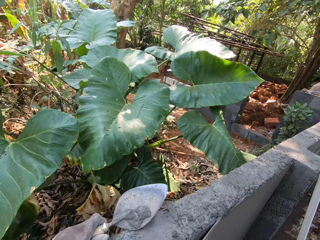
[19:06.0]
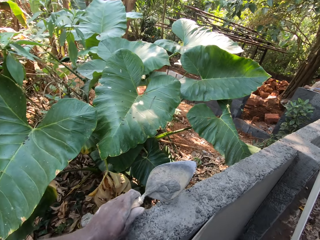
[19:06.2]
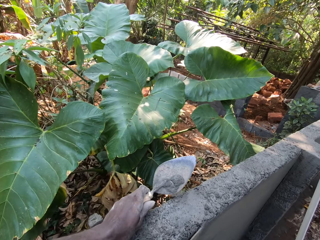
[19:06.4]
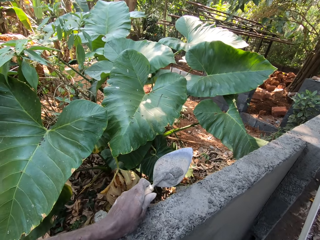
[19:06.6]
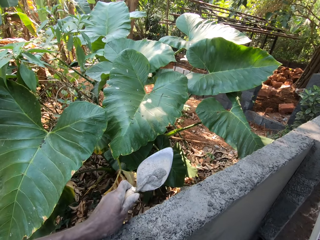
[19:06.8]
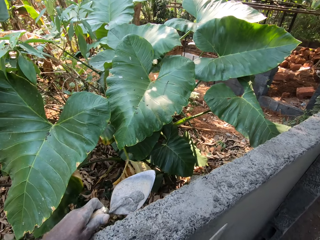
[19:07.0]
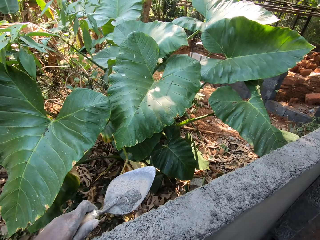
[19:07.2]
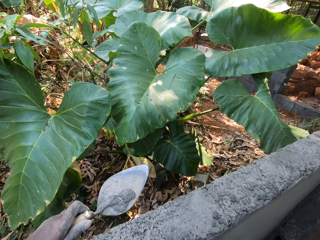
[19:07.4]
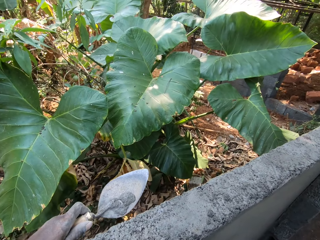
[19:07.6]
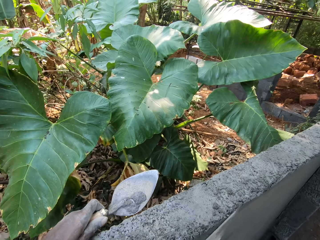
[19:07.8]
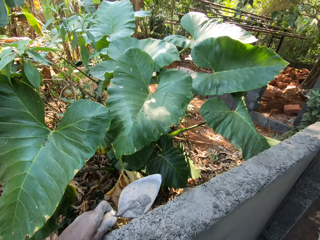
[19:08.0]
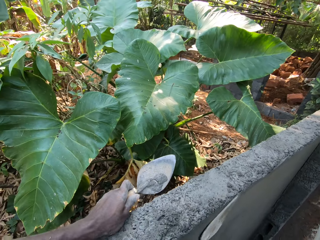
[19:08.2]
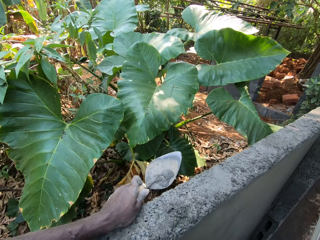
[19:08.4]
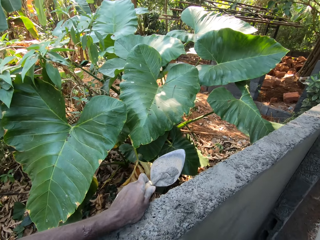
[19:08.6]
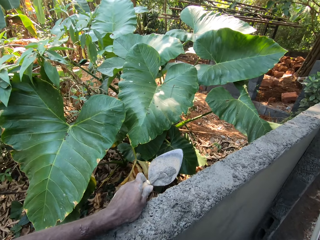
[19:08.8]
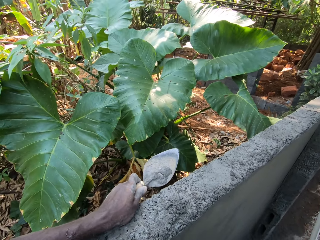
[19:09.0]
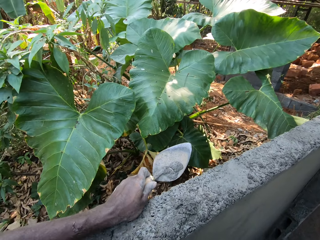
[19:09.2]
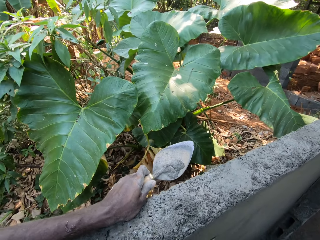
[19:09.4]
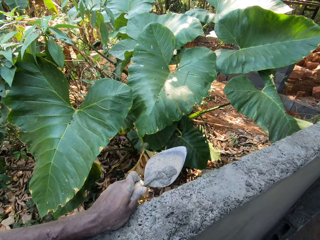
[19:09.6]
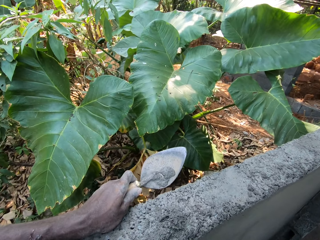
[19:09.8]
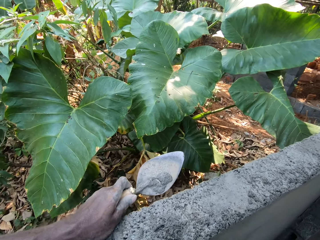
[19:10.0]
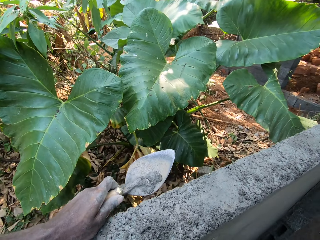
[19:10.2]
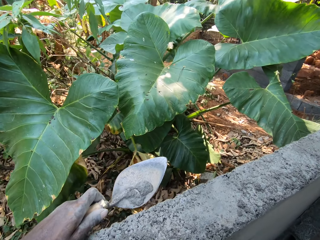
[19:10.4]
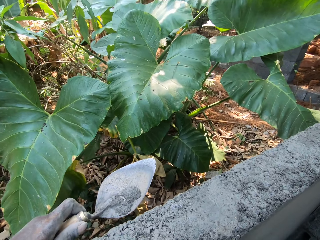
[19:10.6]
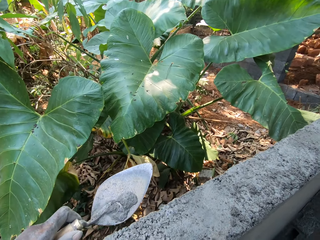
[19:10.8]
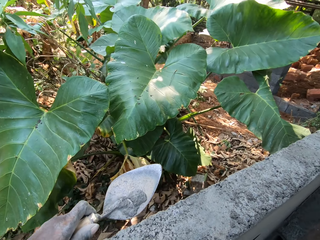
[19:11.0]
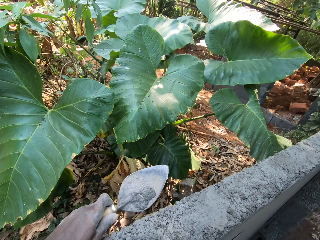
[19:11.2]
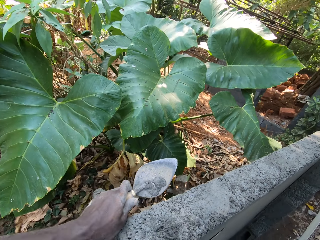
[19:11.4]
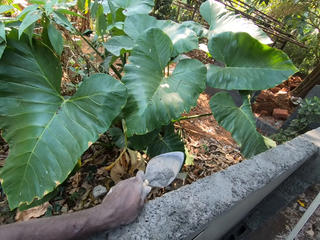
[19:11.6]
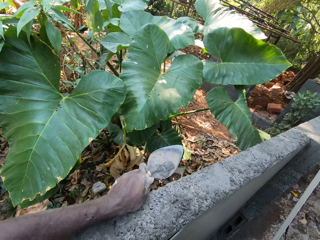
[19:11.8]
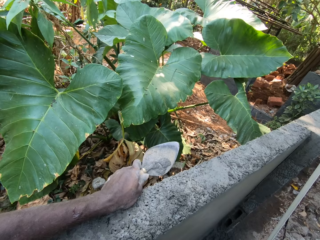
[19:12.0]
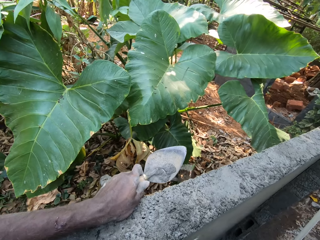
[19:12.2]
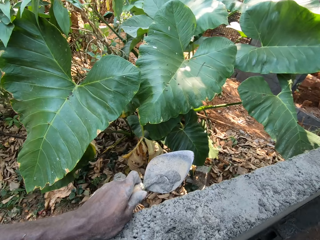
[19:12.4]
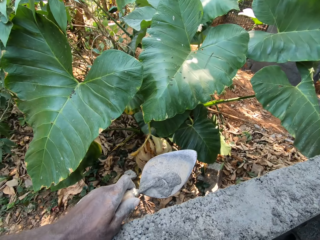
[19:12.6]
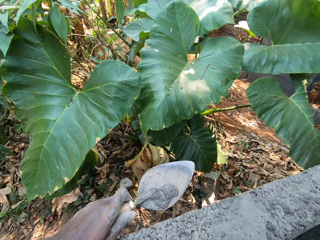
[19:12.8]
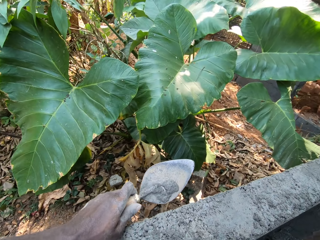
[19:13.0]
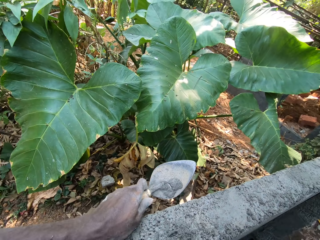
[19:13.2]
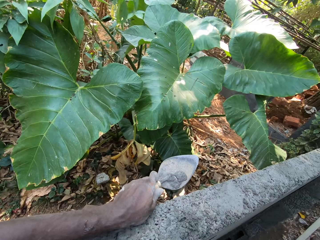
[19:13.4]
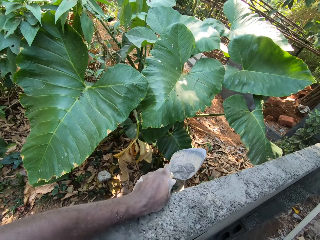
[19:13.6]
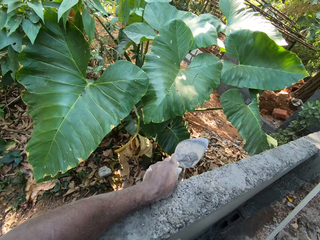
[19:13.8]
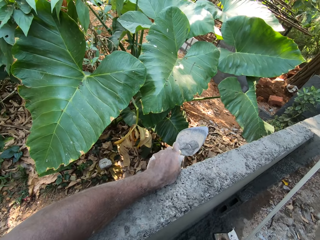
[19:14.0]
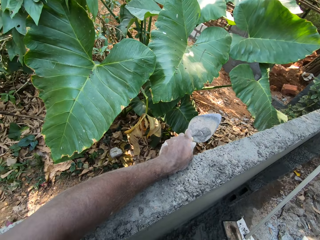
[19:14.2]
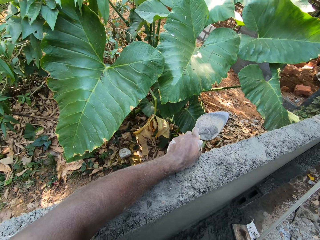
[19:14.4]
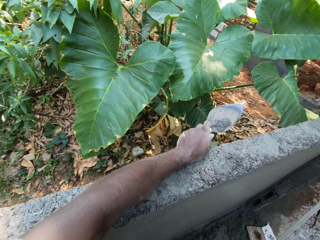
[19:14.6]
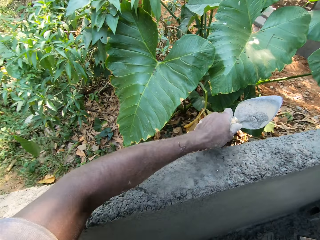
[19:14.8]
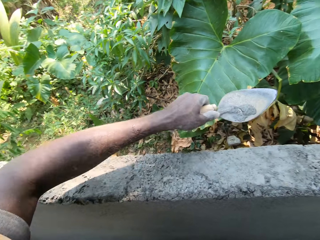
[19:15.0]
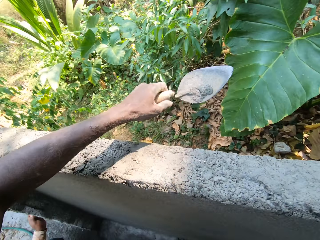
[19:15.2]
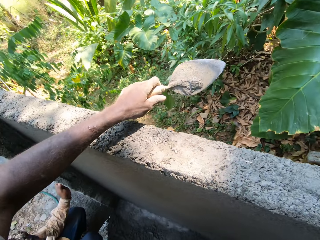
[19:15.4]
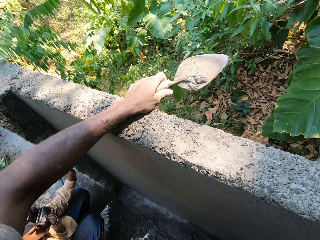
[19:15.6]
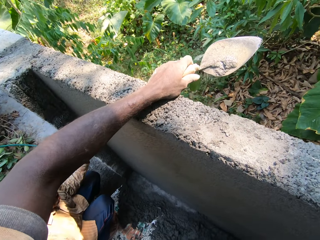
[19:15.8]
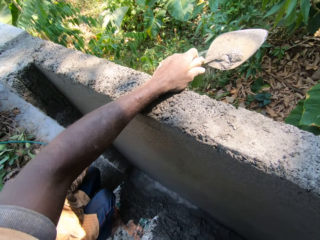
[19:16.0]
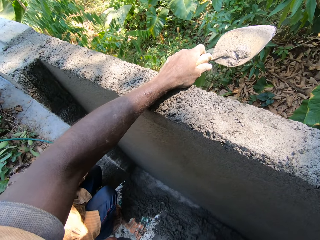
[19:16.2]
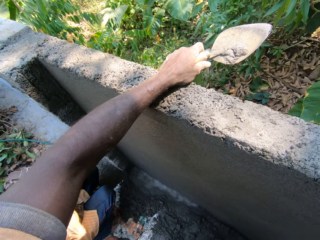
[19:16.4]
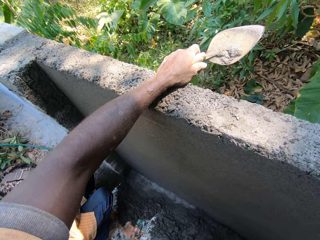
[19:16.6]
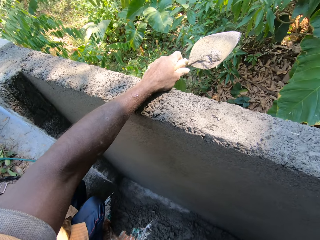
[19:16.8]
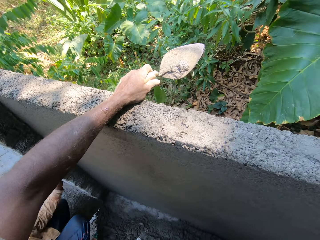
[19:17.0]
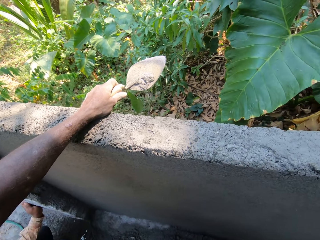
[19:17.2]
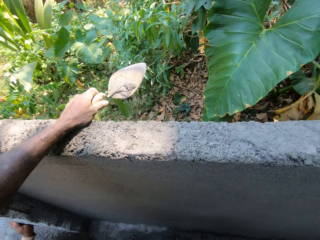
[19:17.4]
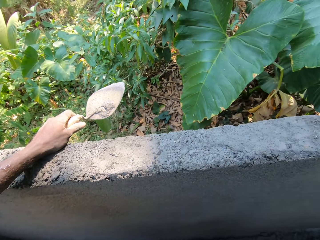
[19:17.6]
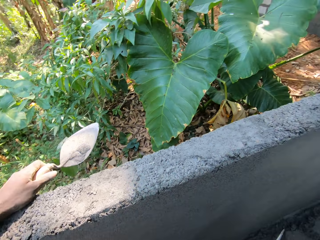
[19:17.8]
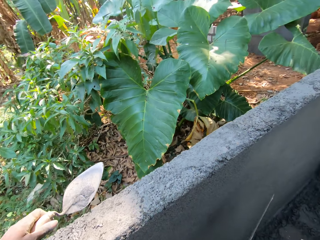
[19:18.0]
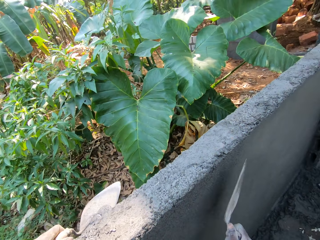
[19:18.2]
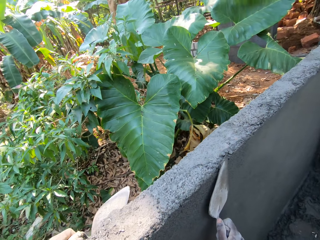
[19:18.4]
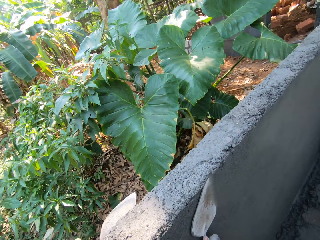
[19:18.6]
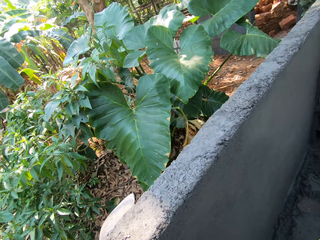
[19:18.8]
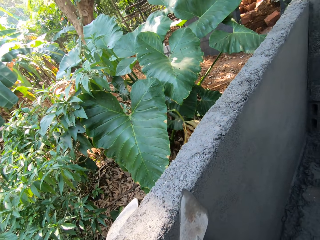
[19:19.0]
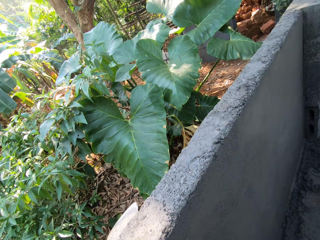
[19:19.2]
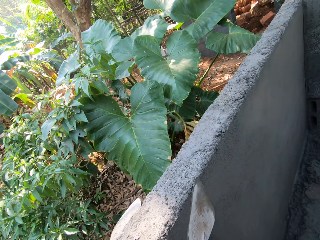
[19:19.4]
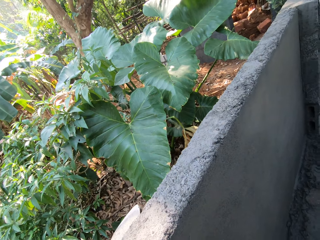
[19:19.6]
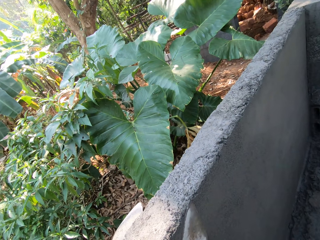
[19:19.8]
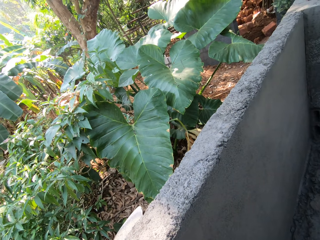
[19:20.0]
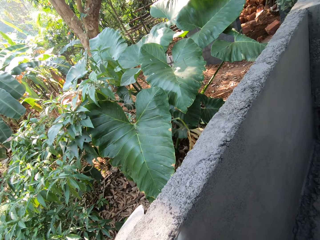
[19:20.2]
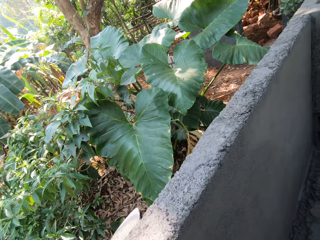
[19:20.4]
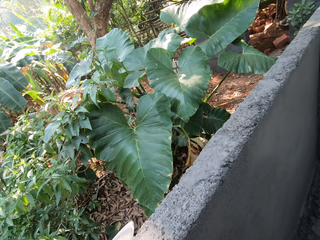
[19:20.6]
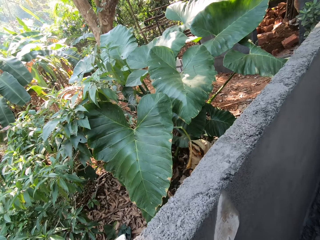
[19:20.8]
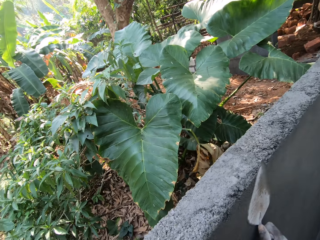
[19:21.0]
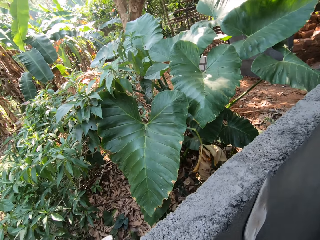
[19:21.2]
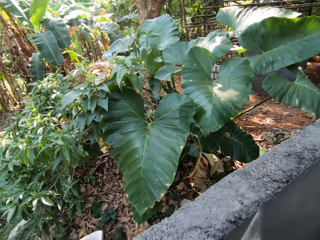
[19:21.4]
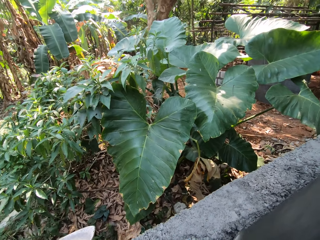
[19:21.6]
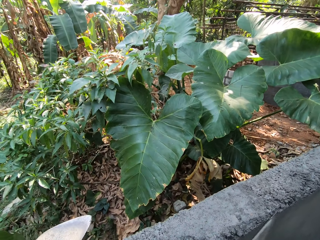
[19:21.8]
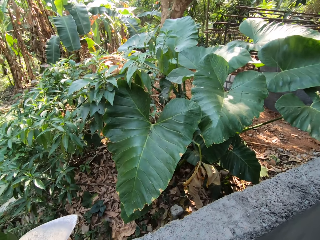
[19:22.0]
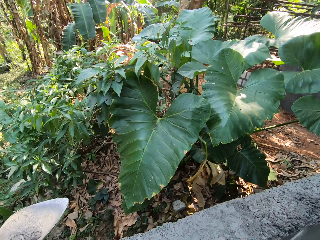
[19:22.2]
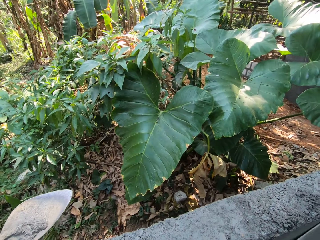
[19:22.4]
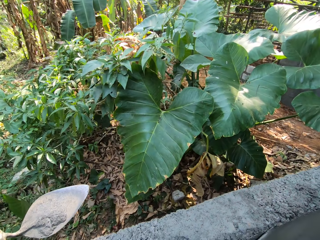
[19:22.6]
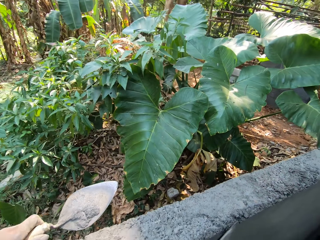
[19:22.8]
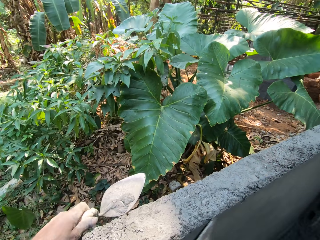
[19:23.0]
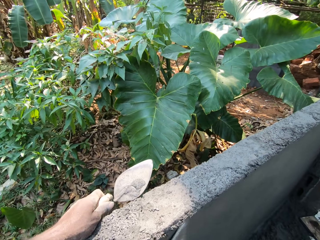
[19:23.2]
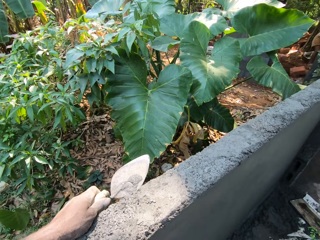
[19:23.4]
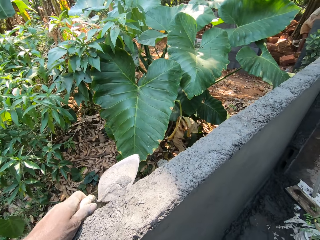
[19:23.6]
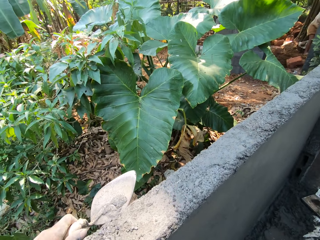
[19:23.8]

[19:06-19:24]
The camera wearer smoothens mortar on the wall with the trowel in his right hand.

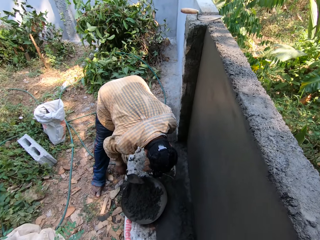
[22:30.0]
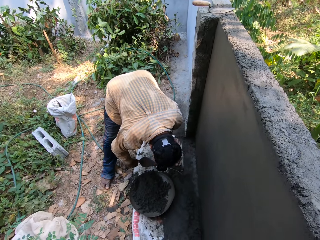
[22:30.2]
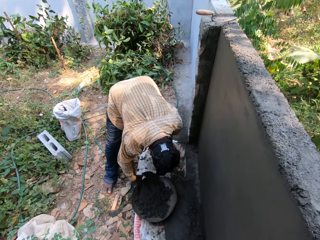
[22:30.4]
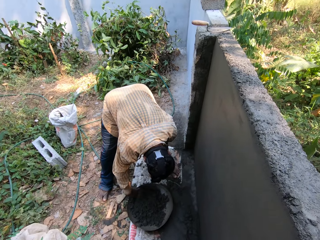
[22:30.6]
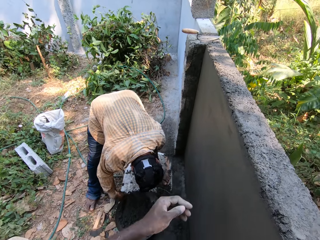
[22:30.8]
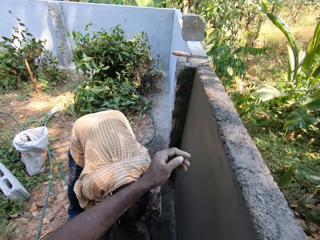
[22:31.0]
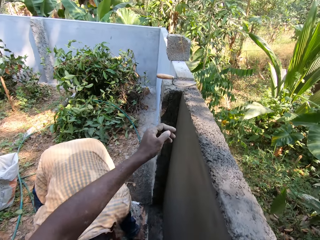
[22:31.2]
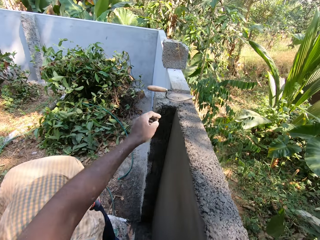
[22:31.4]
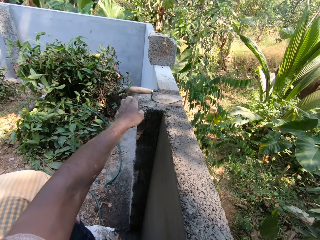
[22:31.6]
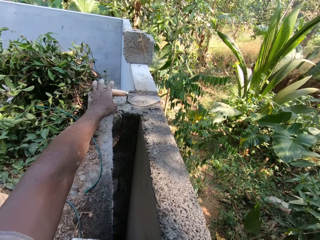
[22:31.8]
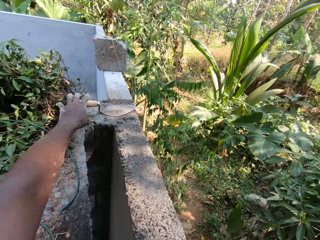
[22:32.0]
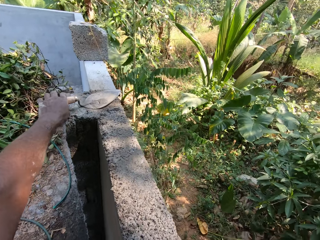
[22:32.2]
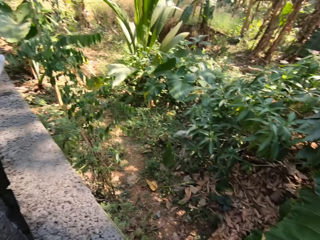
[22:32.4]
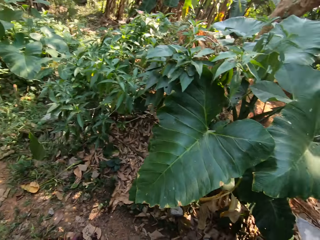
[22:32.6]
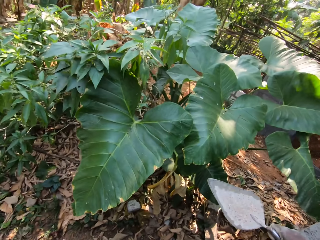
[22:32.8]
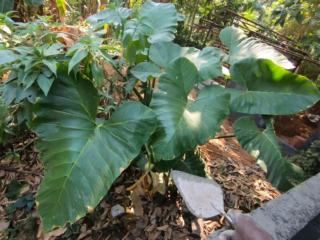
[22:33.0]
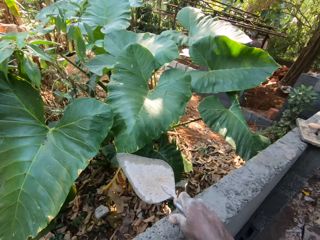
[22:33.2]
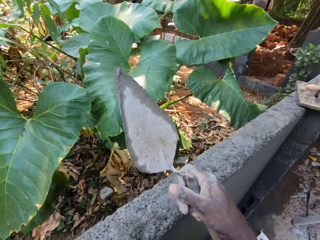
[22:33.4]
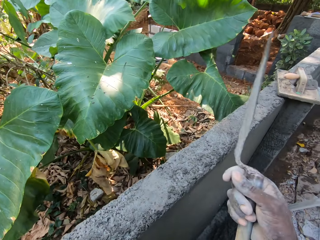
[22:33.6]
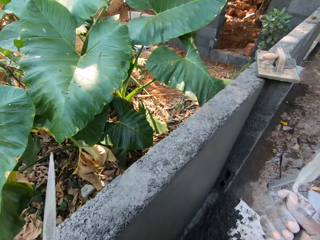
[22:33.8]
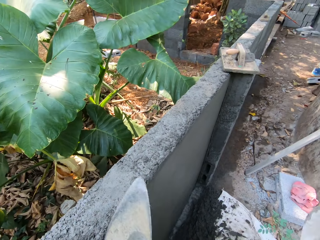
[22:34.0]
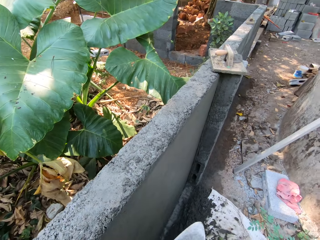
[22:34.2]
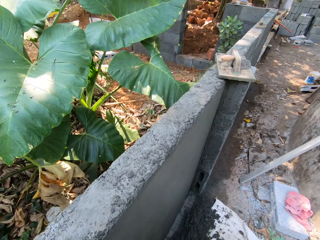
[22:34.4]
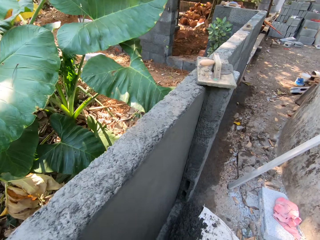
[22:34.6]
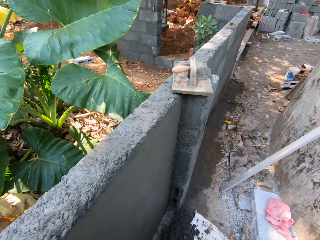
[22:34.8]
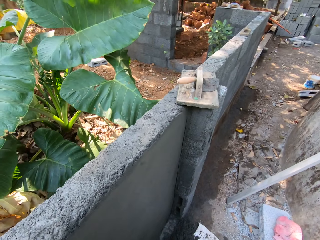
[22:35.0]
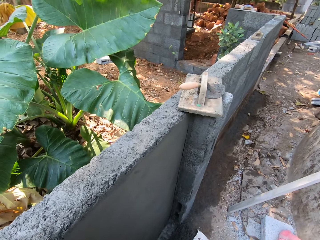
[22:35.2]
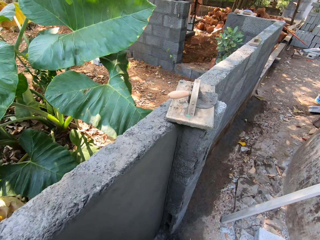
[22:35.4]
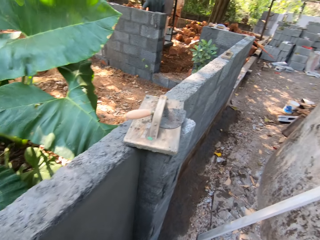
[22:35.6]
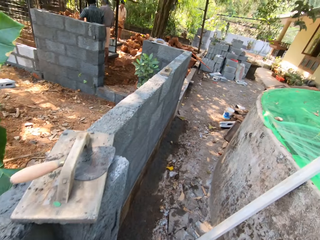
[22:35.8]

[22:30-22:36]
The camera wearer picks the trowel from the wall with his left hand.
